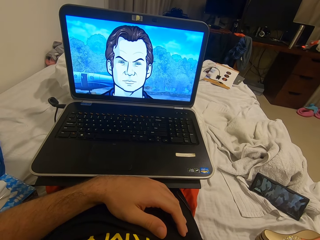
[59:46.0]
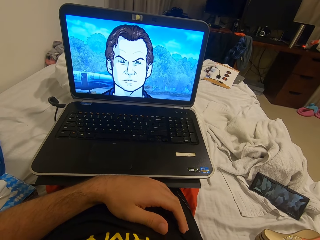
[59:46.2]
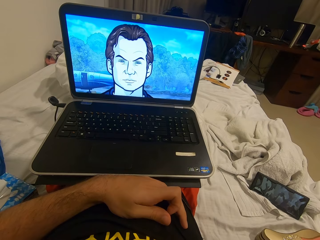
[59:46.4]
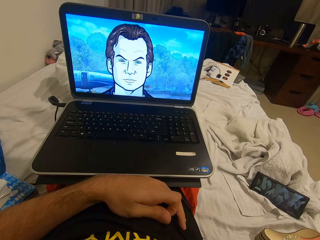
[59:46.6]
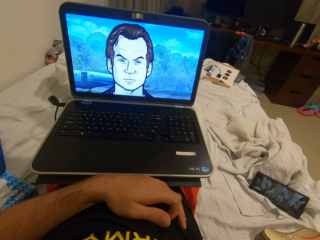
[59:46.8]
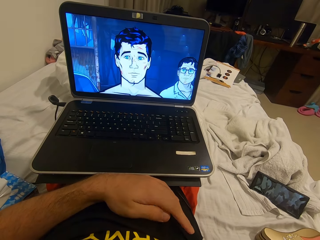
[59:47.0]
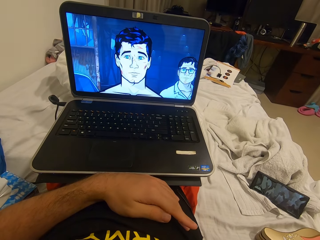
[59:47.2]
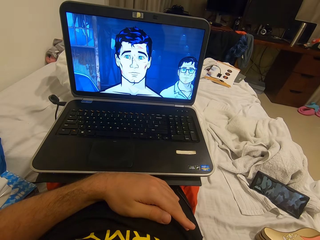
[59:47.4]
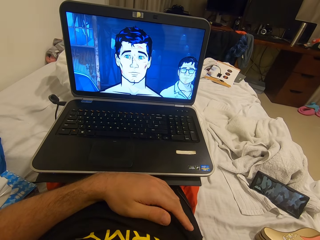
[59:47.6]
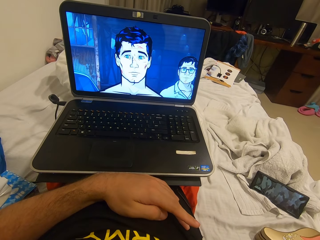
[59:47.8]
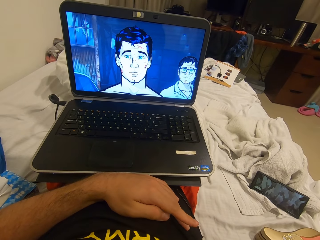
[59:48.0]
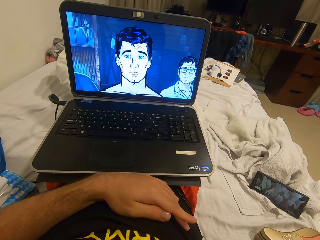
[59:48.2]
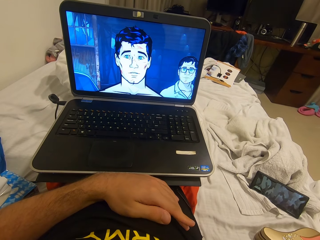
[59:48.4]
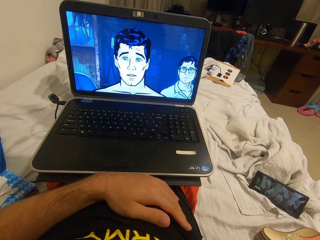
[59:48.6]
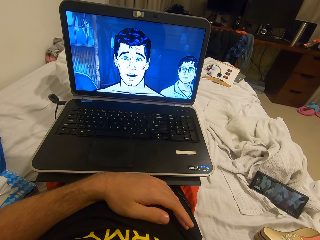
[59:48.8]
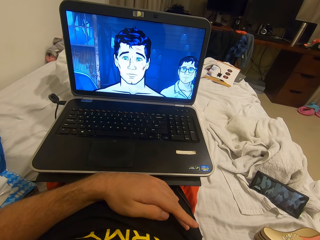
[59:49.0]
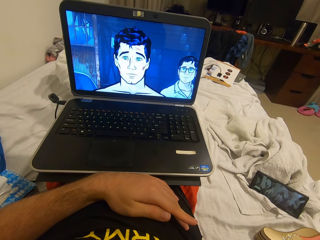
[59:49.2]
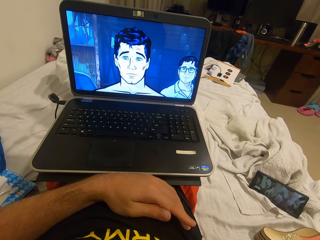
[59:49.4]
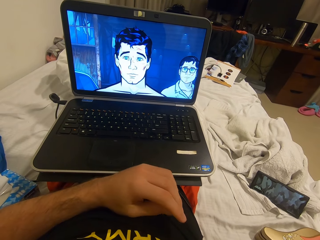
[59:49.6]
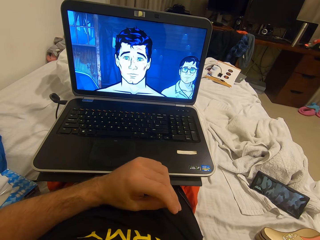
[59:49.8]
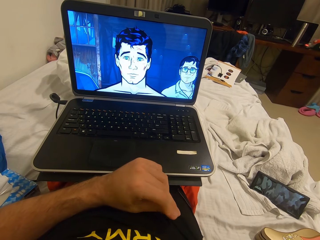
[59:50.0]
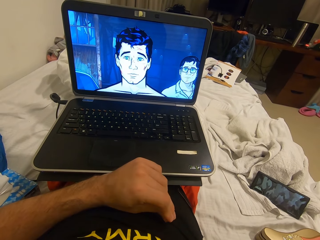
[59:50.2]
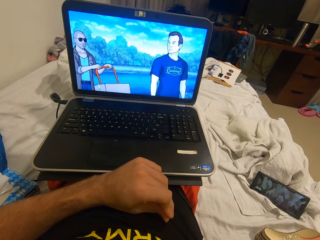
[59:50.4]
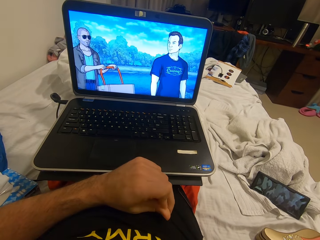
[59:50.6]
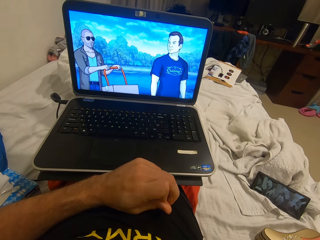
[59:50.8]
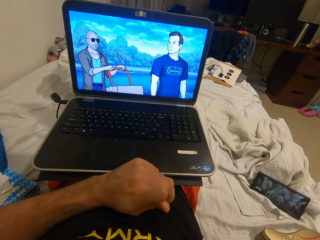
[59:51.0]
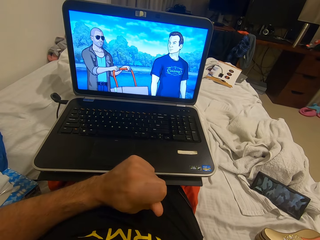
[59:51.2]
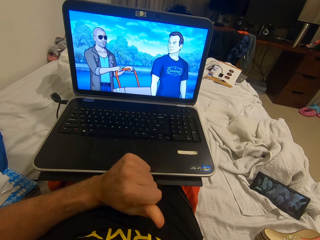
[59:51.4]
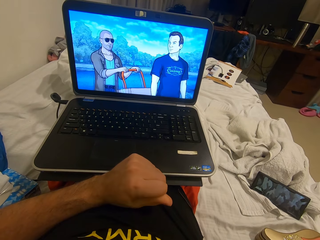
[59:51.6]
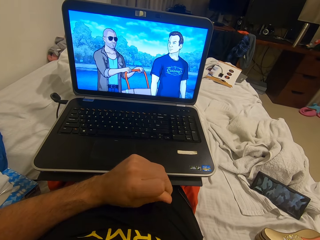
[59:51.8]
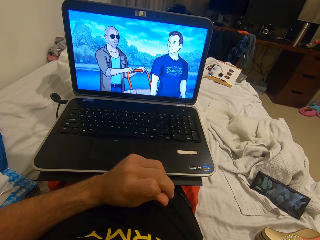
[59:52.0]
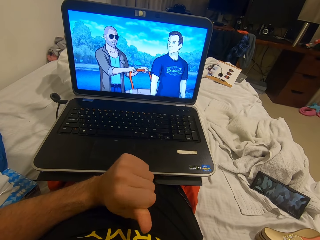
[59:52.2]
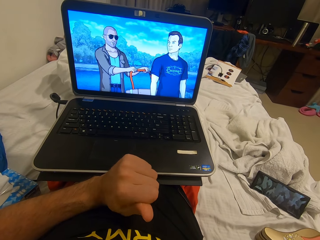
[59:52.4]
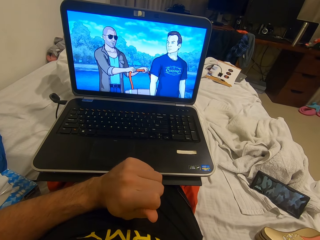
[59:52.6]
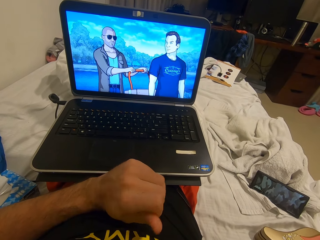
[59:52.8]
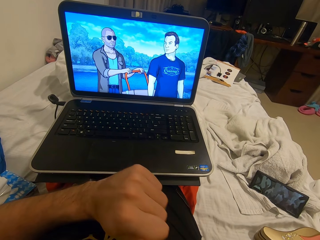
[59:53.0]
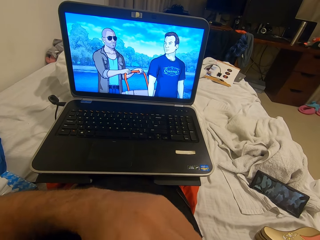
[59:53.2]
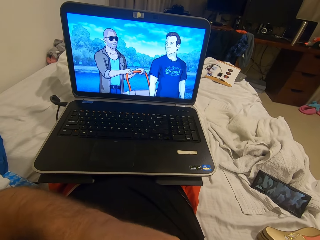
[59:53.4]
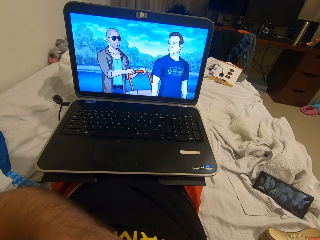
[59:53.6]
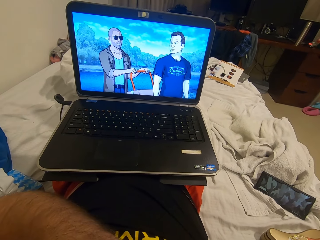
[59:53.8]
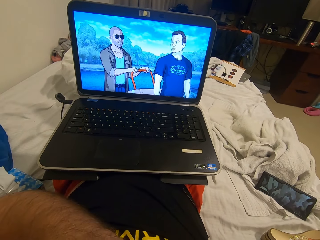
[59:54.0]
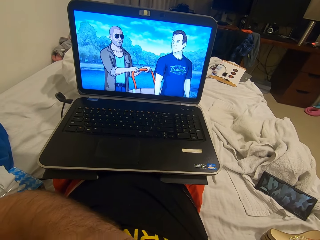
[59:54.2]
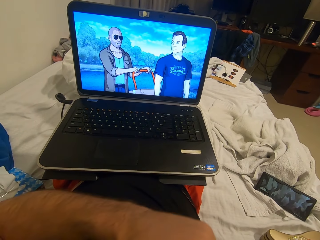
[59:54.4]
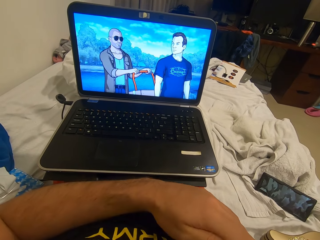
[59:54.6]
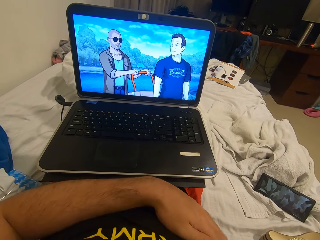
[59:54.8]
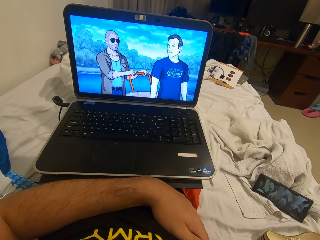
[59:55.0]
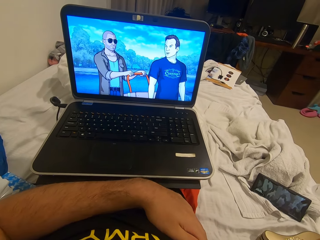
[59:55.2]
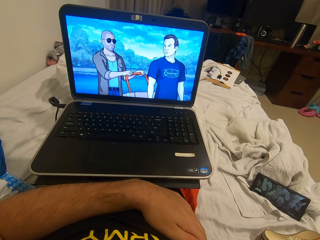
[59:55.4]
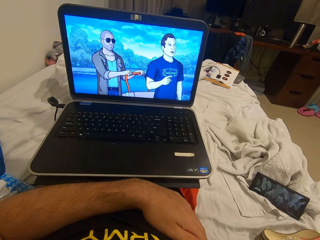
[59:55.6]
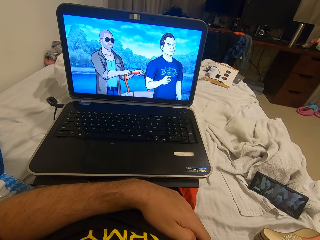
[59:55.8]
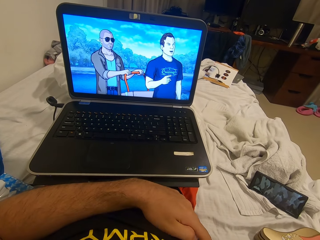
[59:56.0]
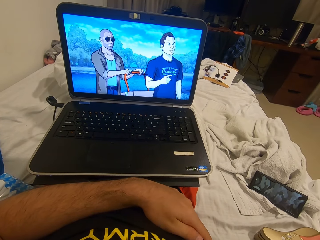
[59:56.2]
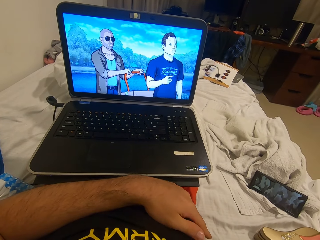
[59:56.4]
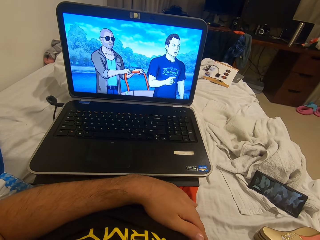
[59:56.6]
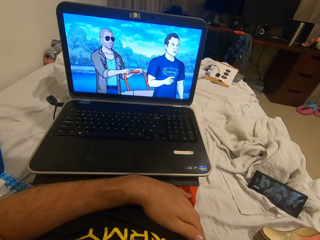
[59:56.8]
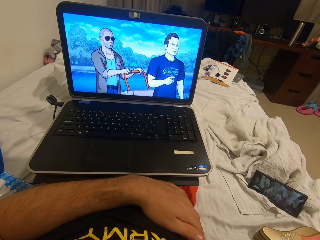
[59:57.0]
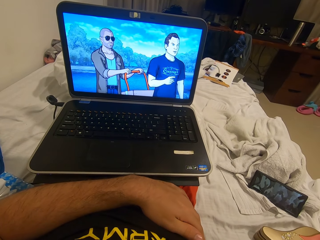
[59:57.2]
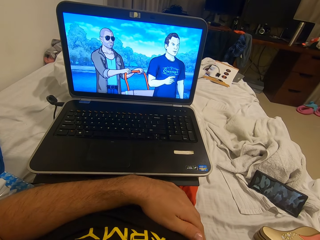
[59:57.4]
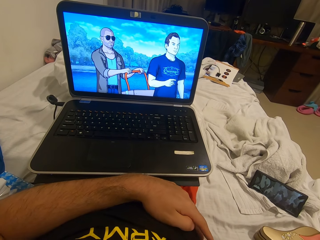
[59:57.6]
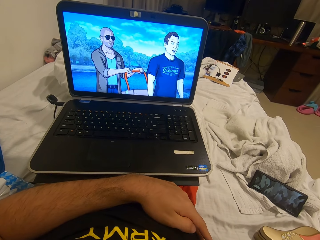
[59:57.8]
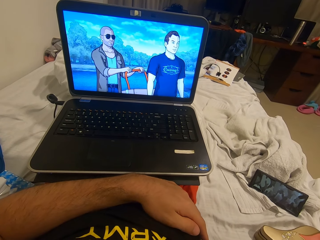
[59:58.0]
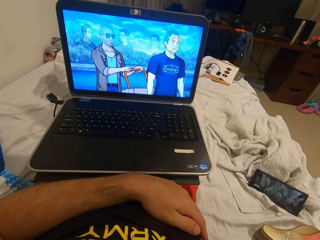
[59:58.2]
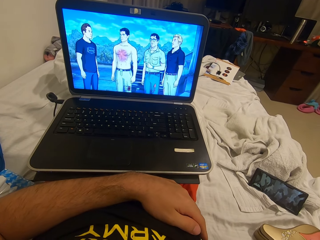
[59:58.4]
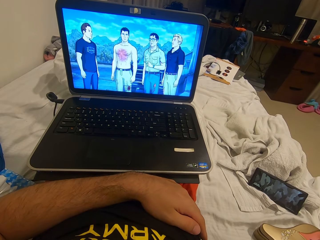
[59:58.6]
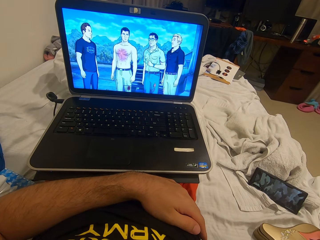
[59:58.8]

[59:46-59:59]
The camera wearer scratches his fingers. He touches something.

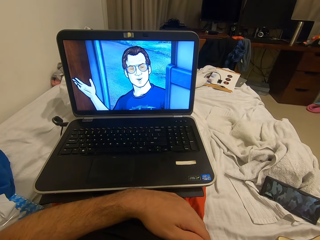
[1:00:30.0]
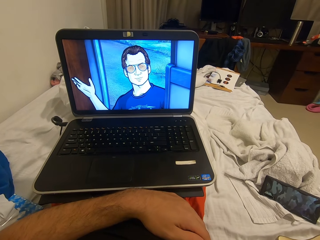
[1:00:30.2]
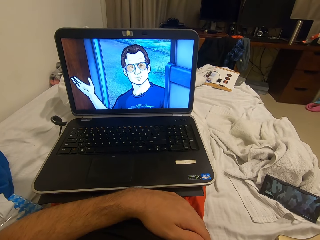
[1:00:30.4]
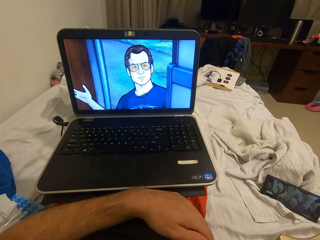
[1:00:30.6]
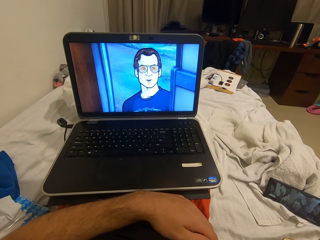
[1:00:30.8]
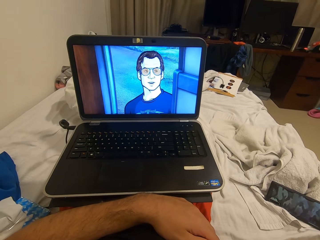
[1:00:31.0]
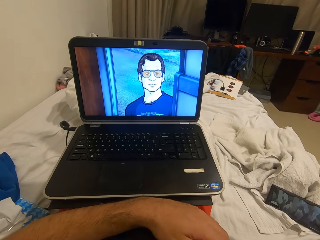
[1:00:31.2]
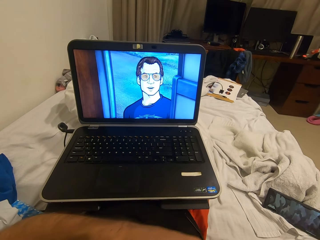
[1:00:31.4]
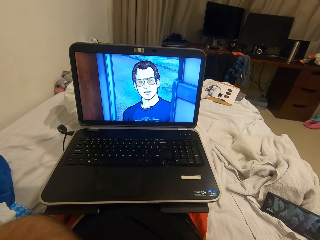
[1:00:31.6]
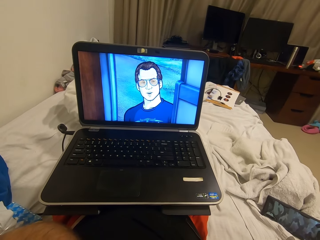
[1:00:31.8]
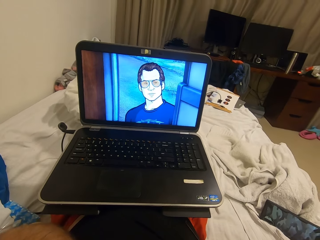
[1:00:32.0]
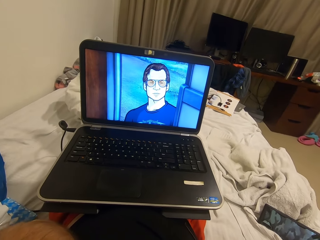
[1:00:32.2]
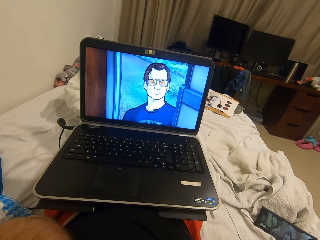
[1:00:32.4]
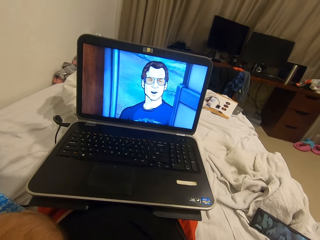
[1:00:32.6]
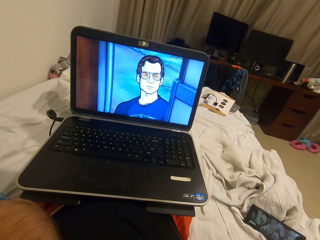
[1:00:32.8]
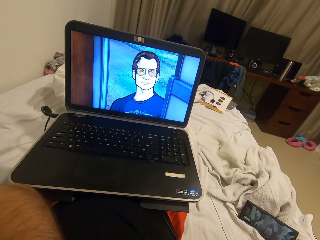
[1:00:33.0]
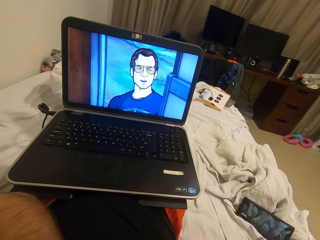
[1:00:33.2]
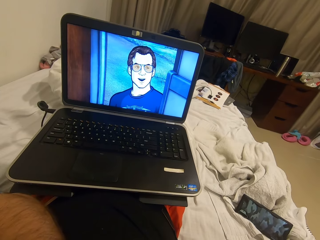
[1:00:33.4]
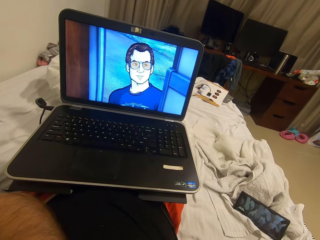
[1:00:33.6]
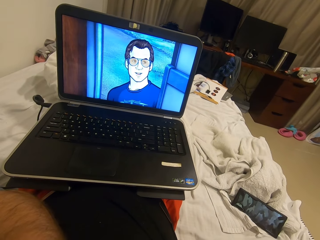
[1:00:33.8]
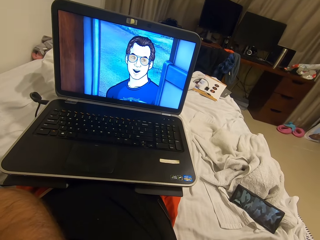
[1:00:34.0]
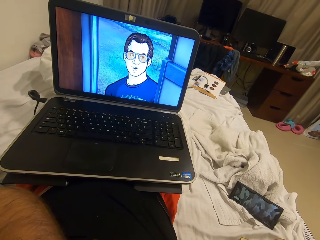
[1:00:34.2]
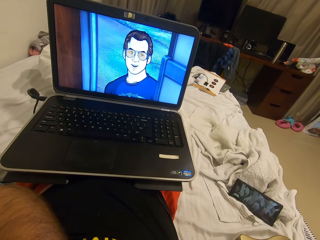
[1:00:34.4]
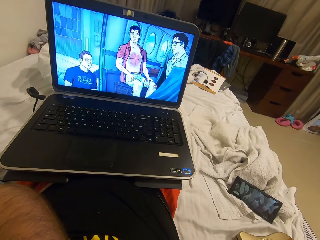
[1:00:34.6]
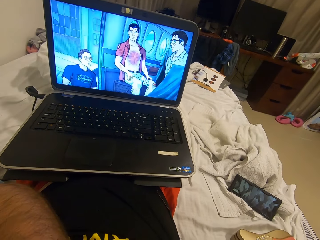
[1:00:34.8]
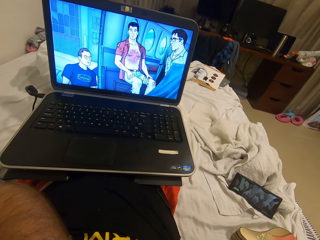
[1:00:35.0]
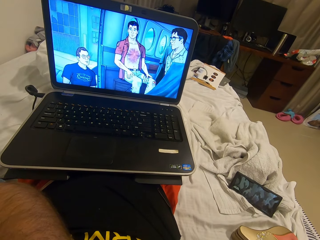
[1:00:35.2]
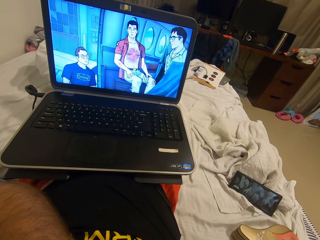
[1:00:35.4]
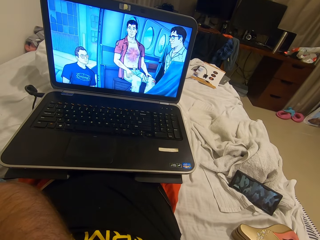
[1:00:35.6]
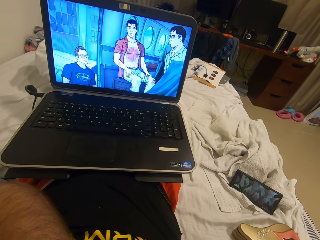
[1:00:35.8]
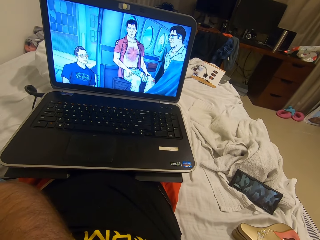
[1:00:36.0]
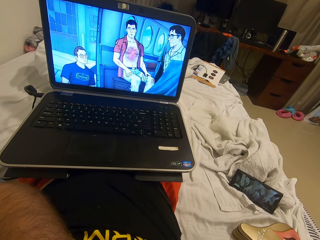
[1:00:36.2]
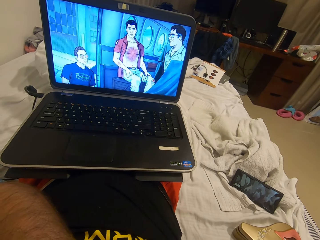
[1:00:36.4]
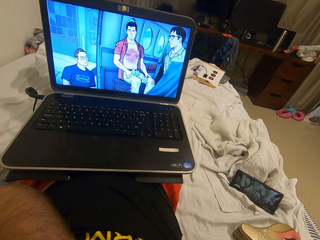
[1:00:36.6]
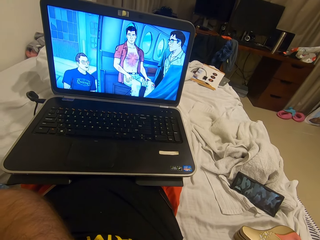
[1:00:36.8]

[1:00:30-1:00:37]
The camera wearer raises his left hand to his face. He lifts his left hand up. He touches something.
